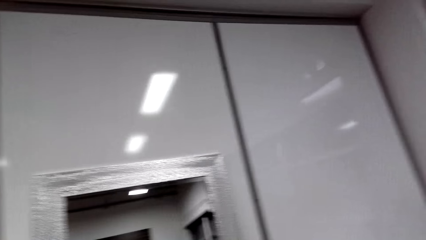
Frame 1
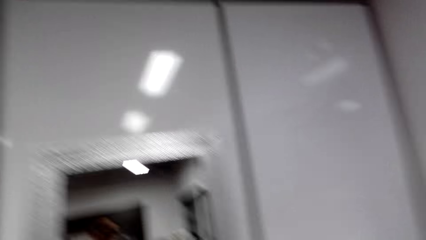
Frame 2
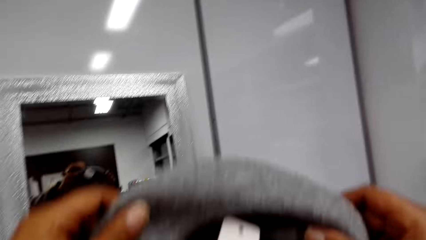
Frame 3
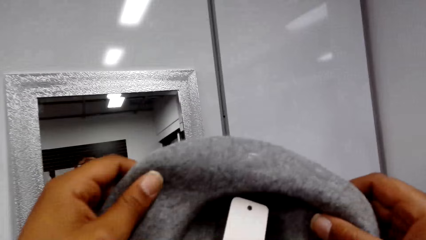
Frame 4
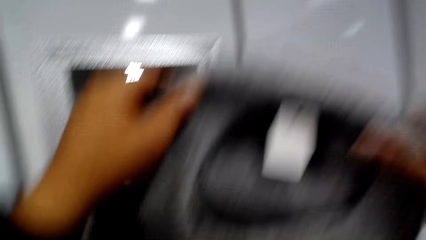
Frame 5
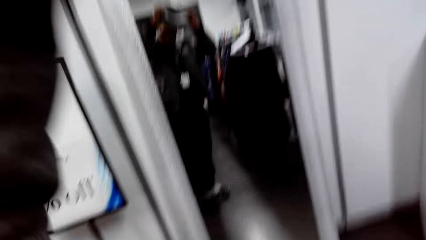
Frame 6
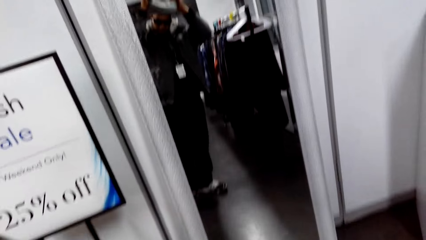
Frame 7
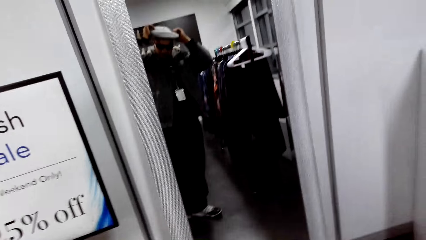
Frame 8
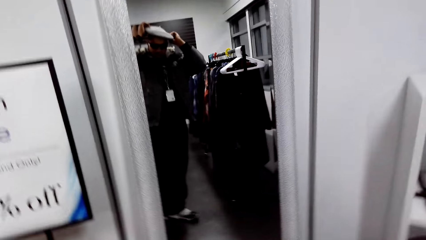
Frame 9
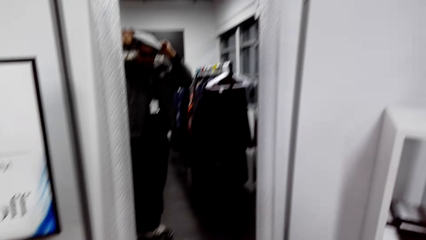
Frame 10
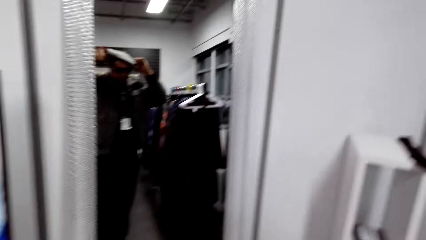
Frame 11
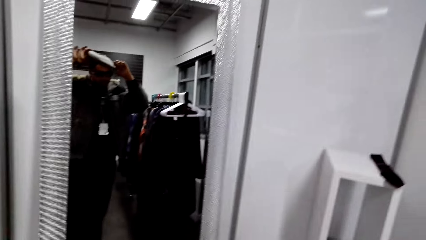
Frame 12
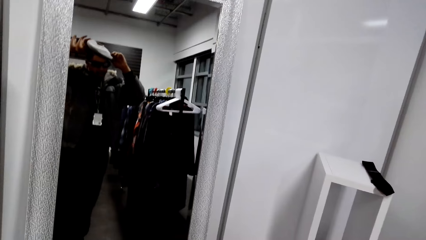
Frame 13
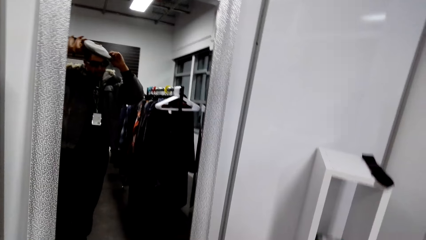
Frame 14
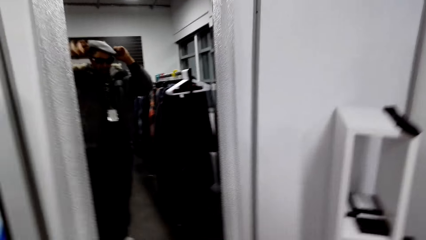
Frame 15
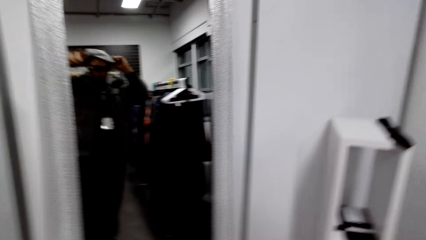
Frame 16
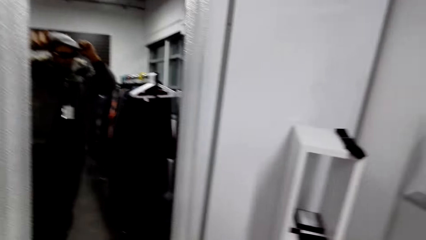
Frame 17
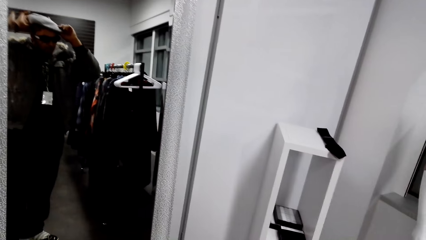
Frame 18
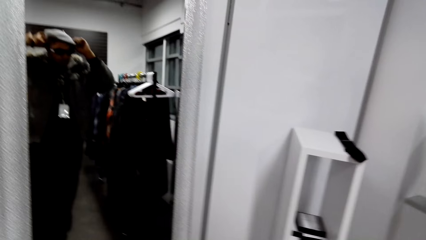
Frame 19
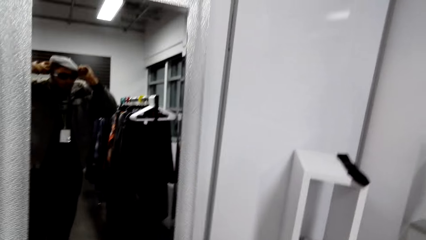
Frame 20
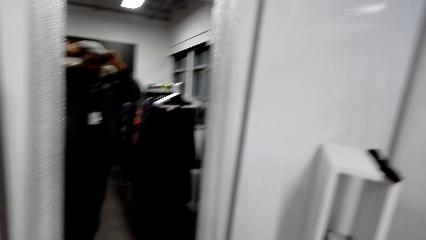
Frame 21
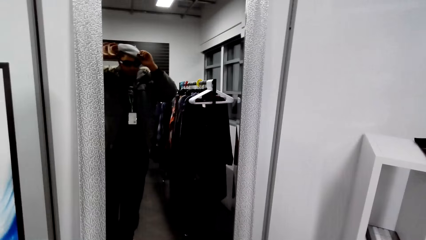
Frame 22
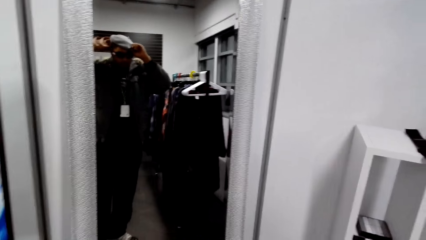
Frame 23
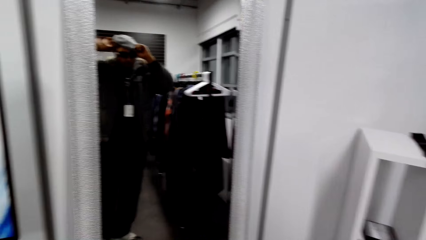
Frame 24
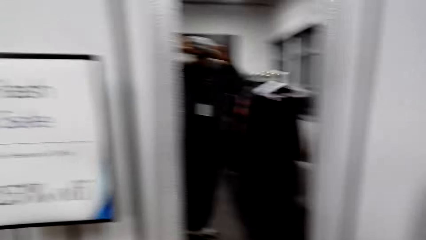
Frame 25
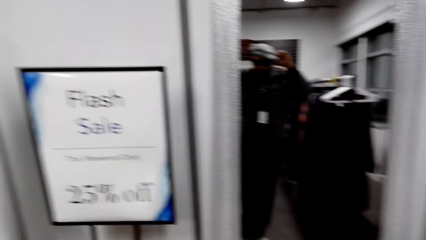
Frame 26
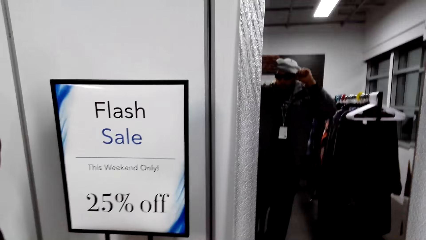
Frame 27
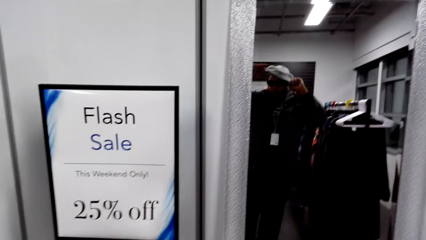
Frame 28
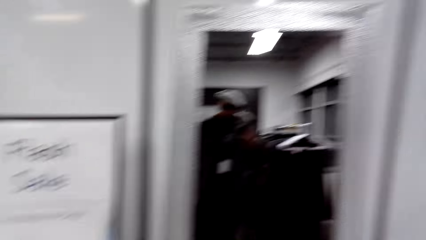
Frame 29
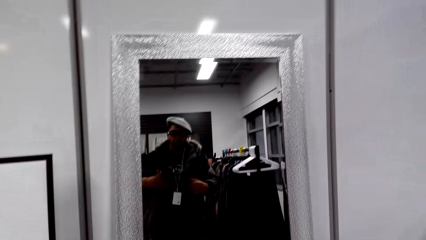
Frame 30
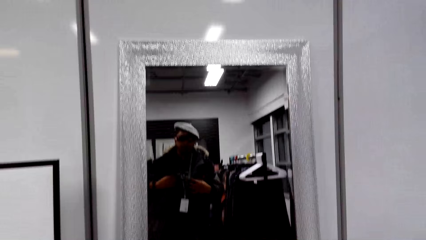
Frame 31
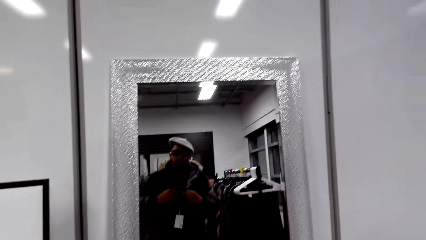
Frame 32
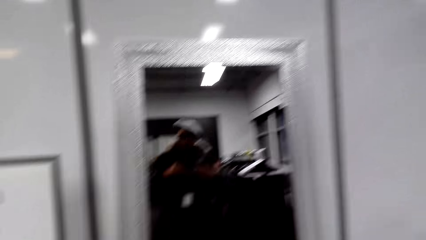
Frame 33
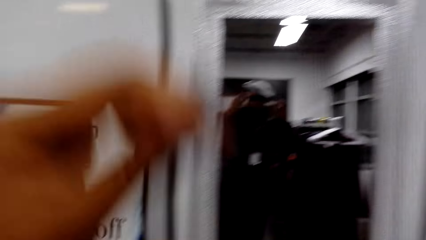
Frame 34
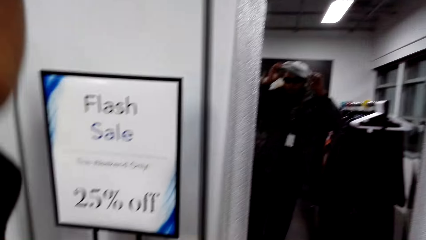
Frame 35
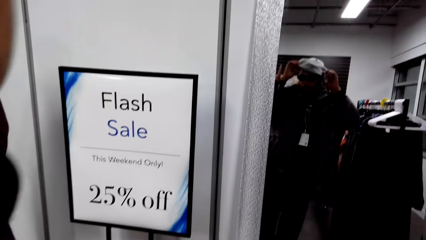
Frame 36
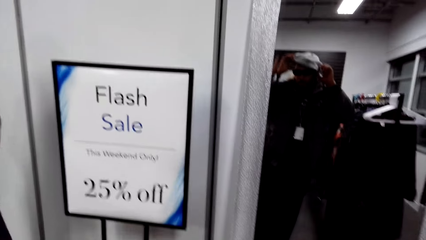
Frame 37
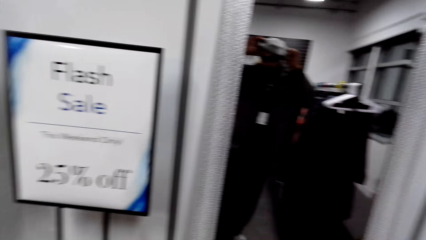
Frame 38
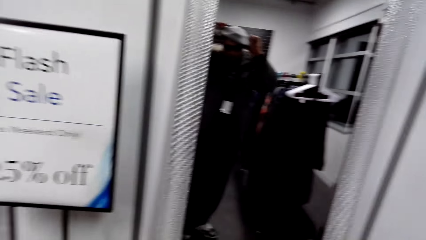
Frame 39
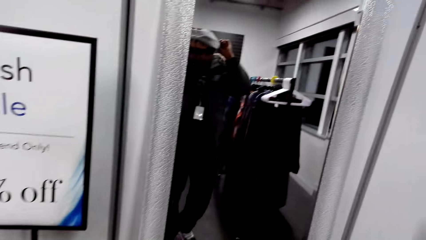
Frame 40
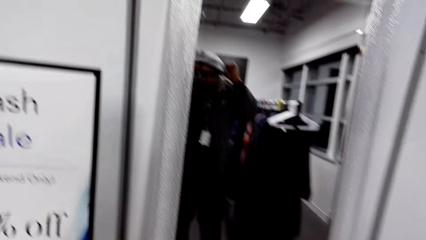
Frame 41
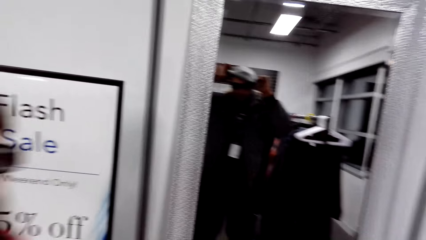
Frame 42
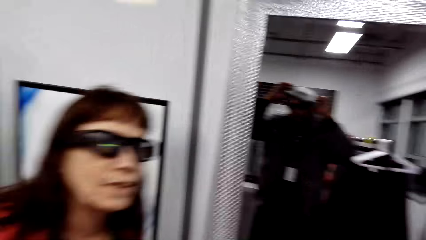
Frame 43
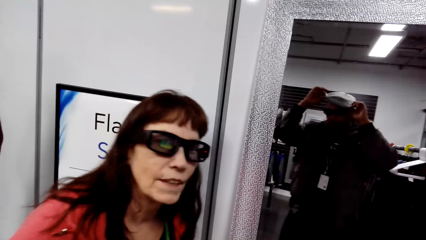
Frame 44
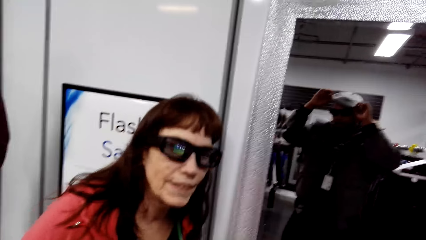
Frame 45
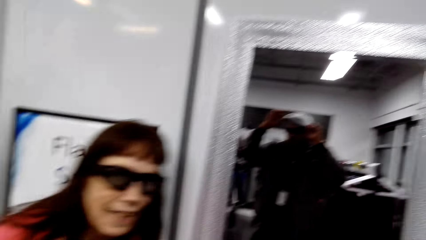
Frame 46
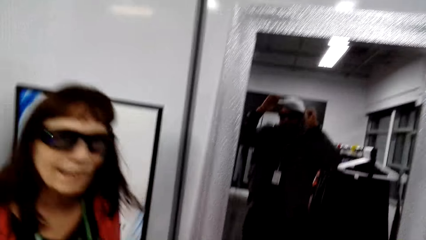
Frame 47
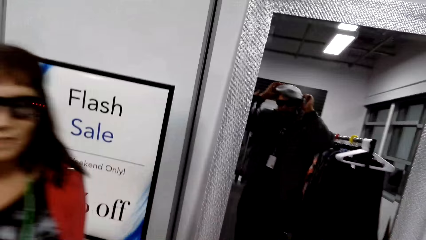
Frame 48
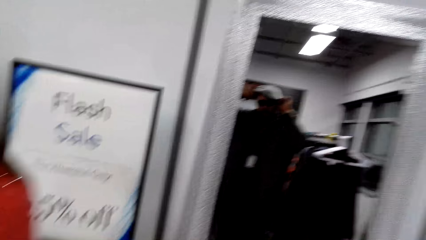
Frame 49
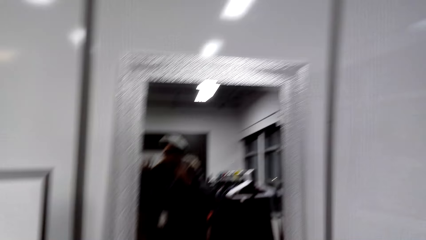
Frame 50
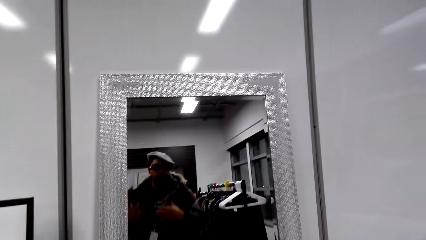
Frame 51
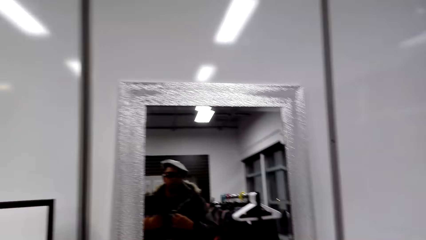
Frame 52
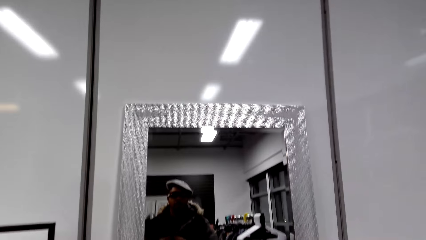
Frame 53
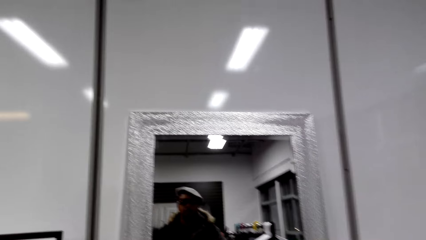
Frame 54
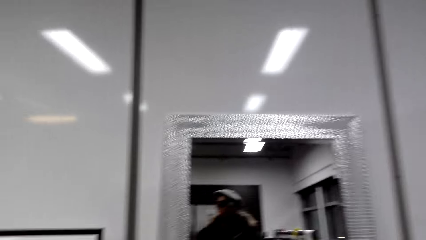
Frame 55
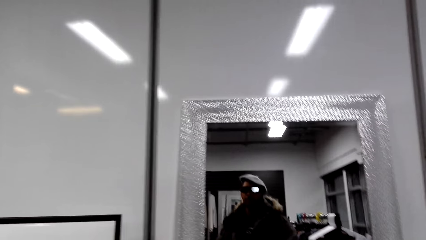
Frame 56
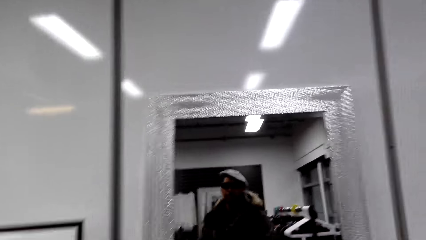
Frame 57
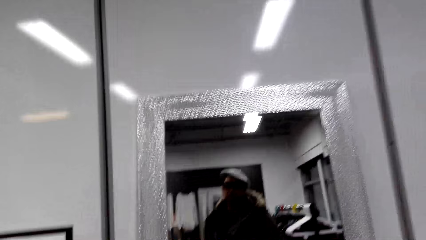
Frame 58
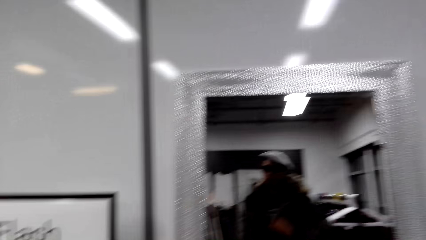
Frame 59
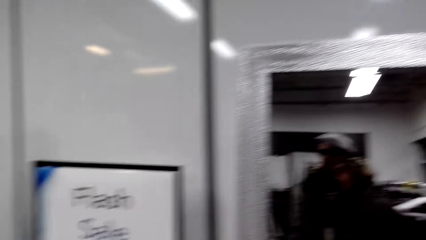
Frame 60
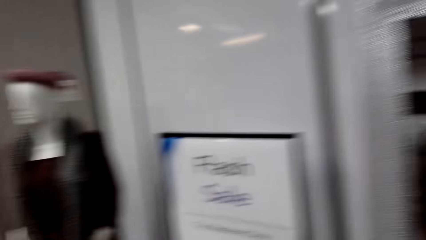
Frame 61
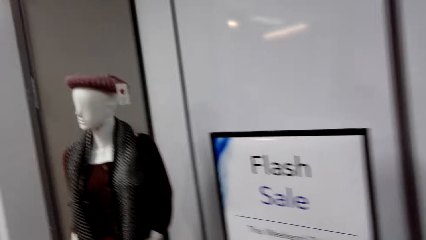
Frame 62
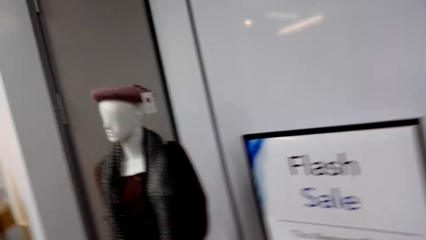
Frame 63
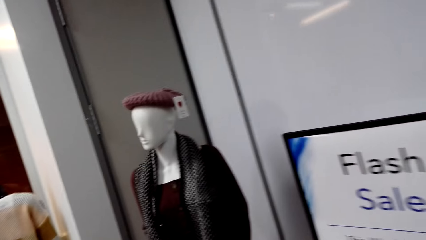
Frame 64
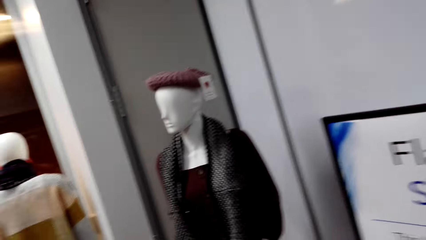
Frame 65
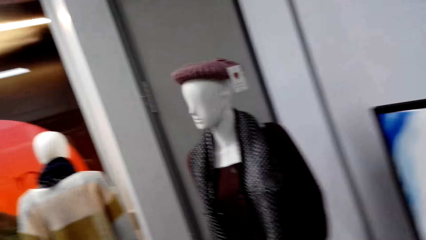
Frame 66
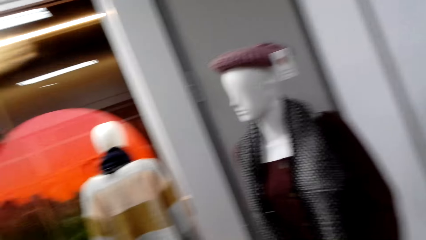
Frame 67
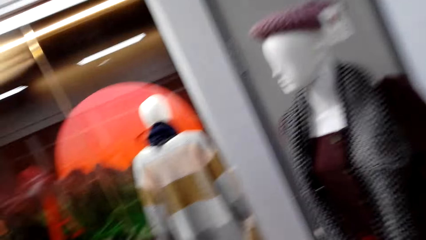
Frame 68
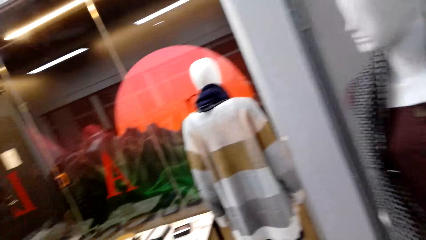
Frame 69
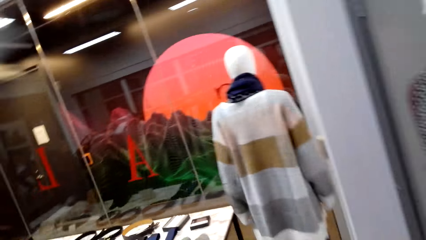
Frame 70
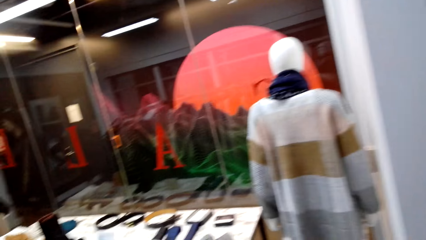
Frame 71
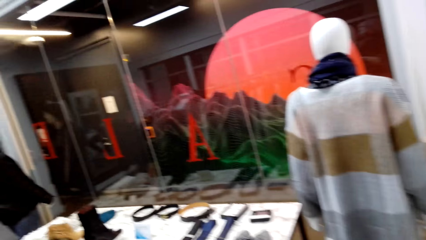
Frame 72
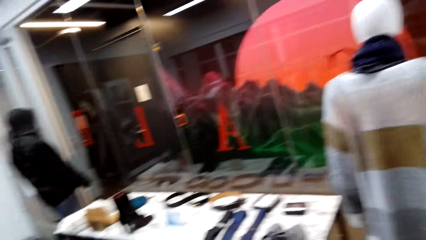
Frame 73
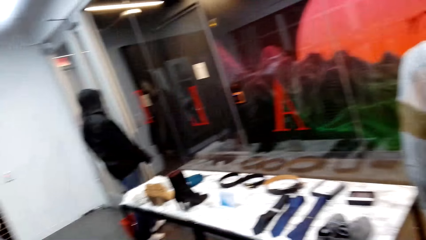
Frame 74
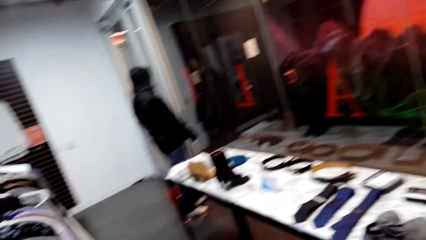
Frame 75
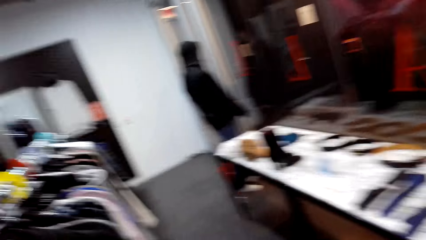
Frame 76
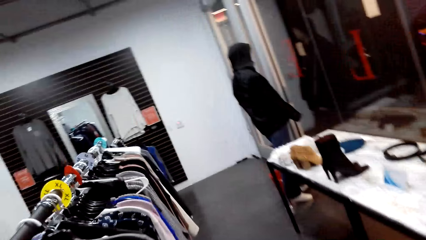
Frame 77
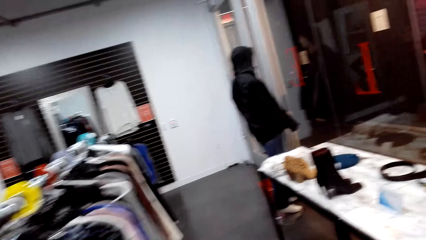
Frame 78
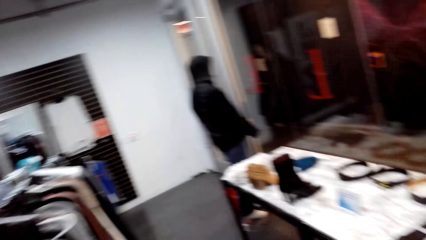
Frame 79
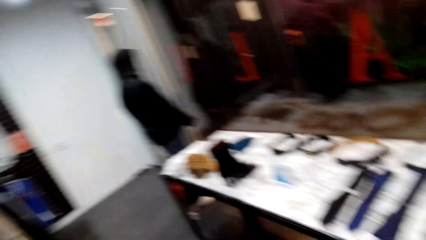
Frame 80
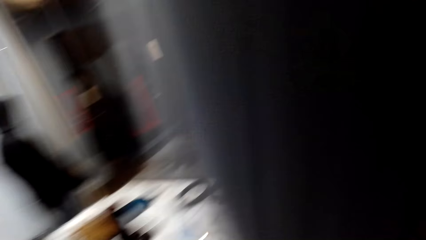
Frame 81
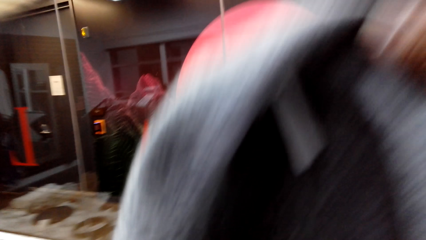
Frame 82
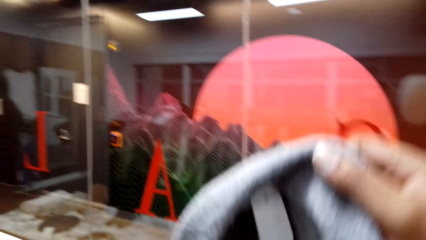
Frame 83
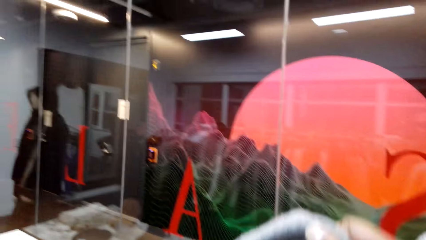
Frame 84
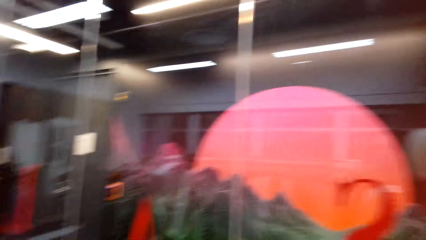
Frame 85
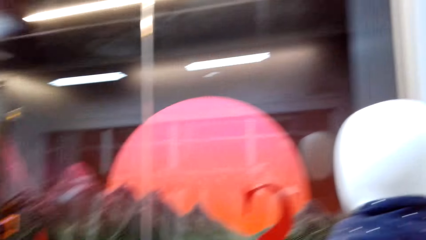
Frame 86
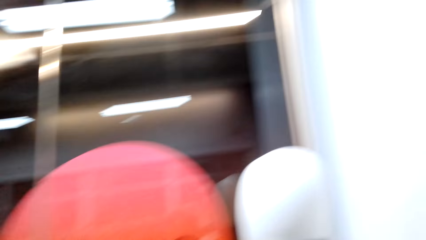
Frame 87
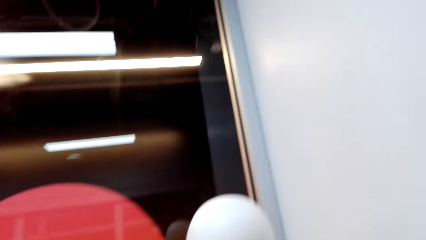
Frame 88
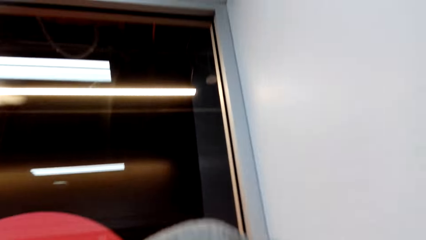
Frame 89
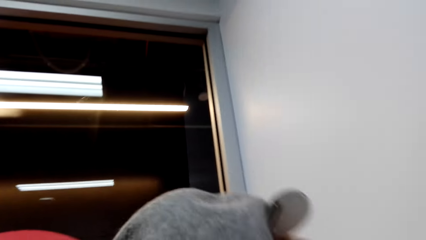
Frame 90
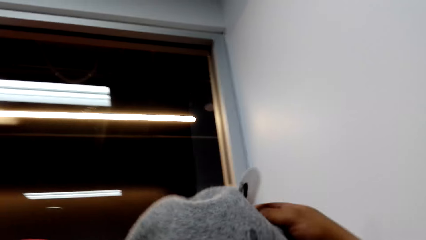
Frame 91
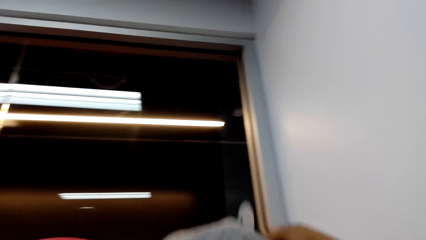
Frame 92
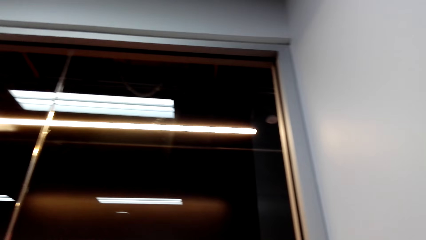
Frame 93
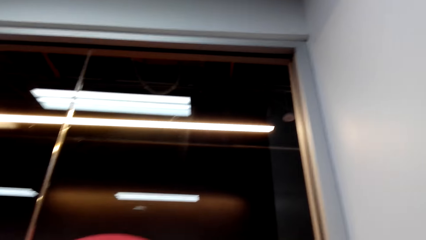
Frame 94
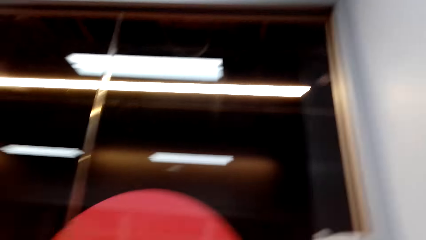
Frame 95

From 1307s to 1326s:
The camera wearer wears the hat. They dialogue with a woman. They stand in front of a mirror. The woman looks at the camera wearer. The camera wearer dialogues with the woman. They walk around the clothing store. They remove the hat.
